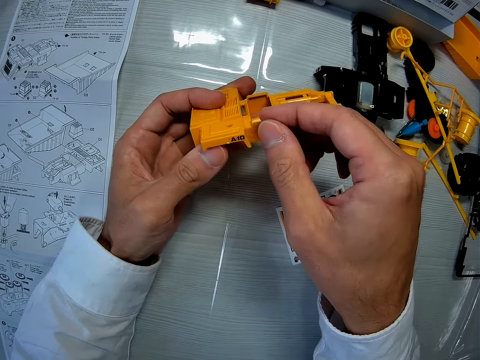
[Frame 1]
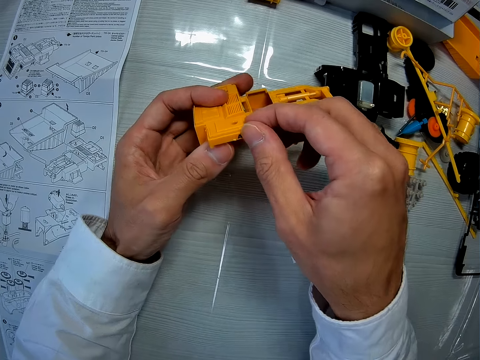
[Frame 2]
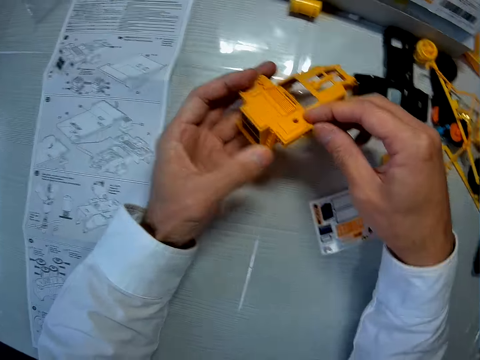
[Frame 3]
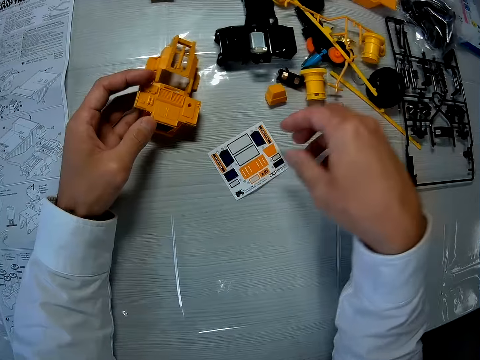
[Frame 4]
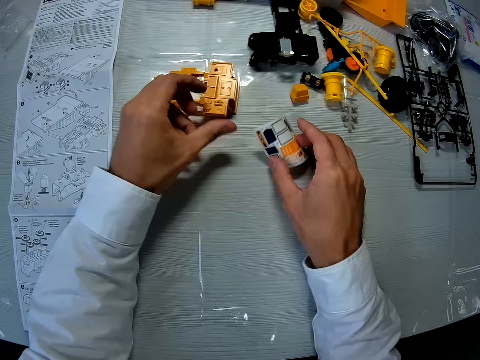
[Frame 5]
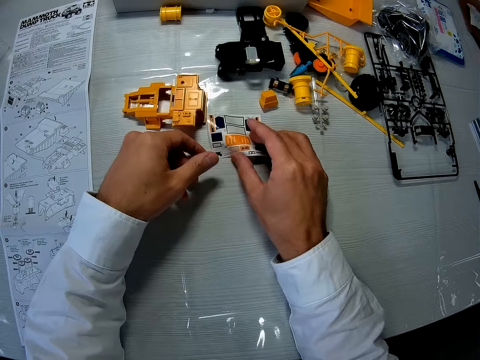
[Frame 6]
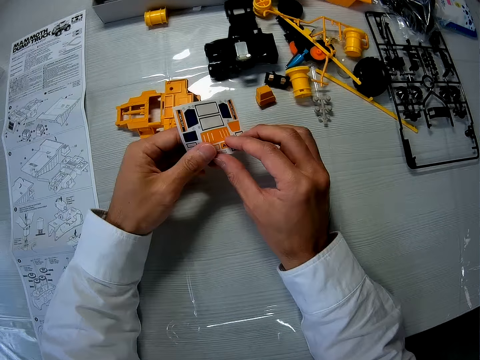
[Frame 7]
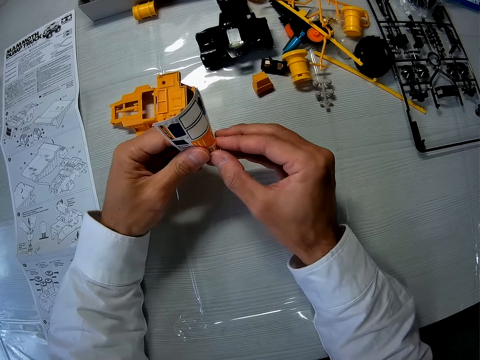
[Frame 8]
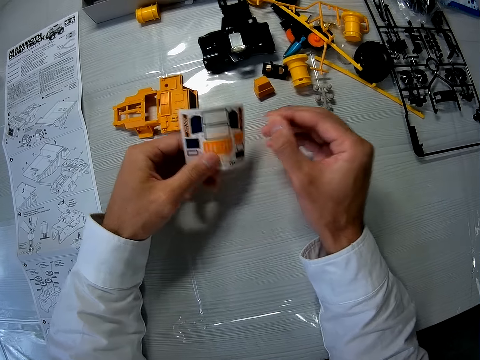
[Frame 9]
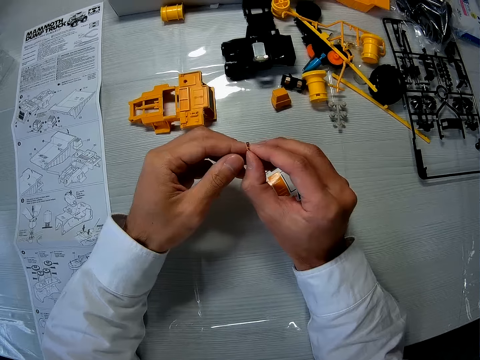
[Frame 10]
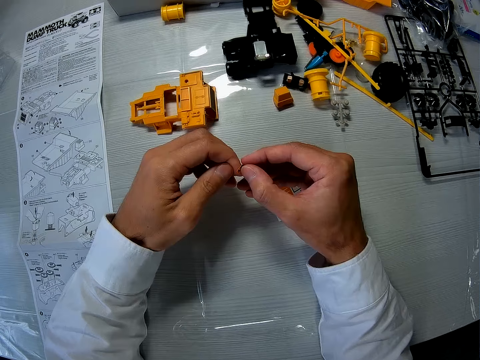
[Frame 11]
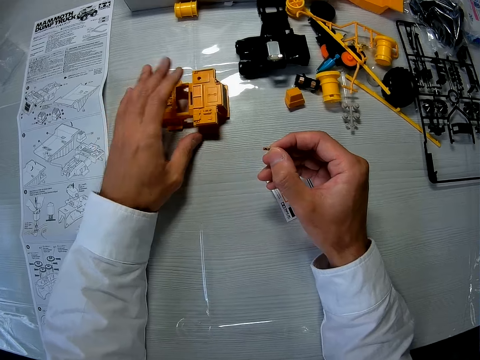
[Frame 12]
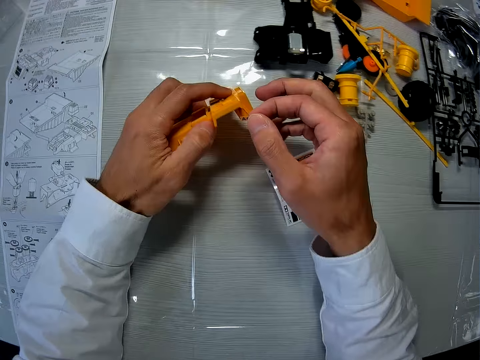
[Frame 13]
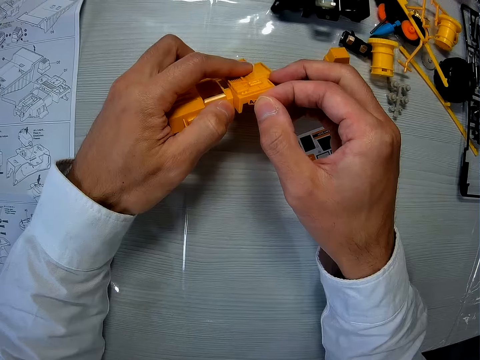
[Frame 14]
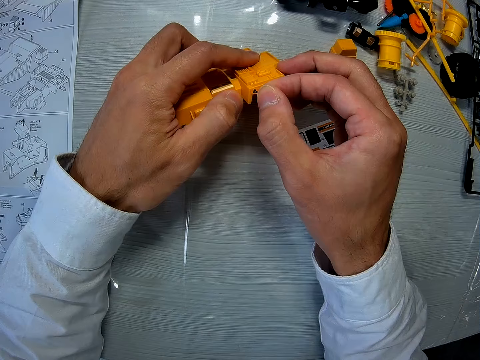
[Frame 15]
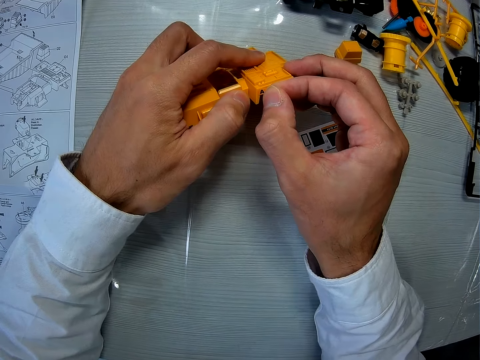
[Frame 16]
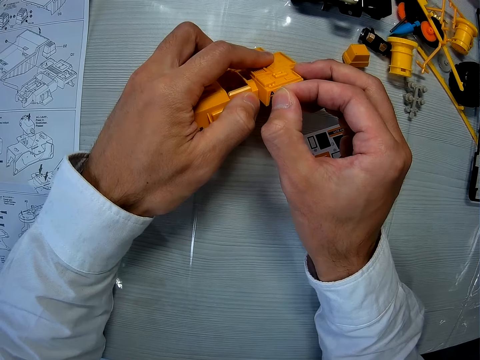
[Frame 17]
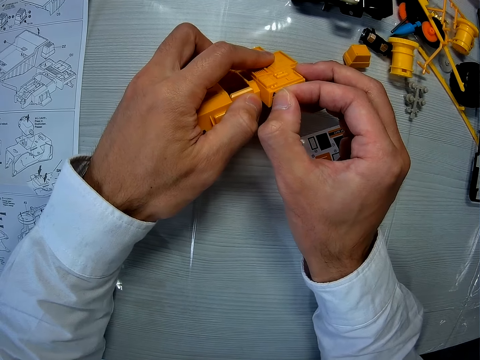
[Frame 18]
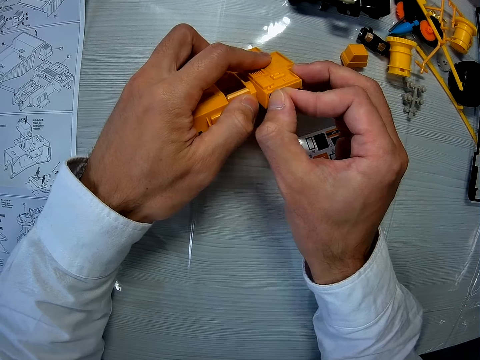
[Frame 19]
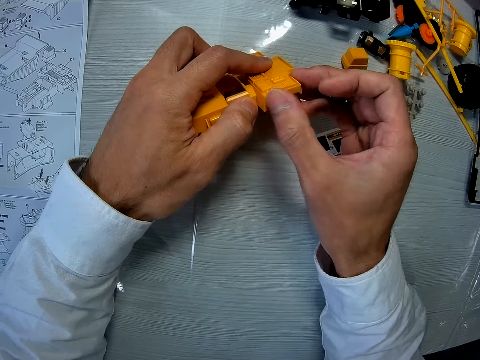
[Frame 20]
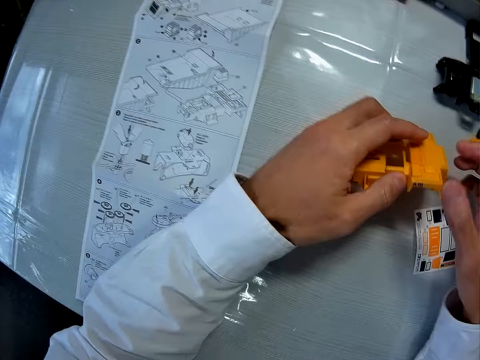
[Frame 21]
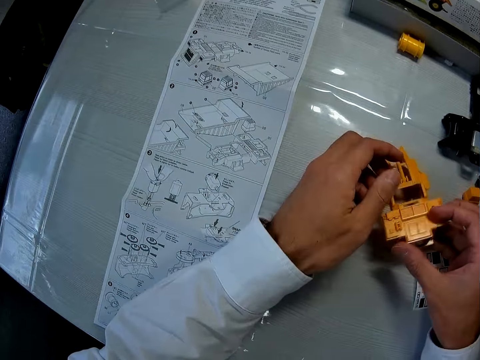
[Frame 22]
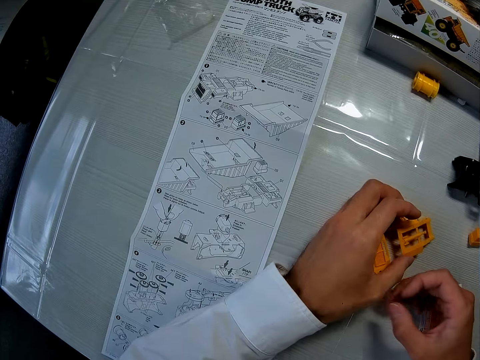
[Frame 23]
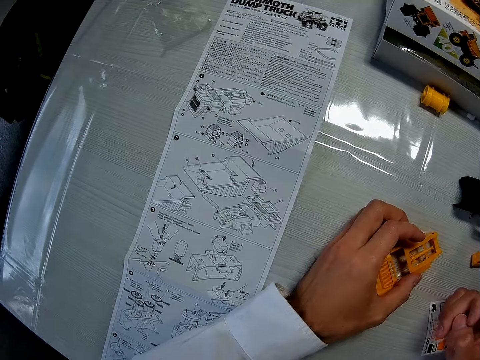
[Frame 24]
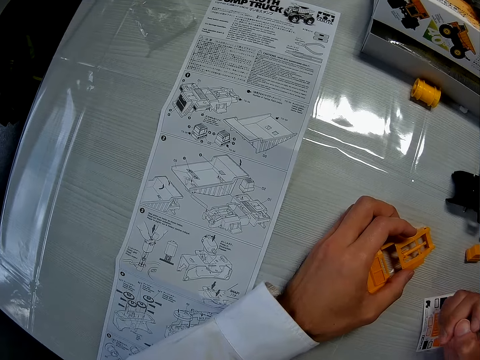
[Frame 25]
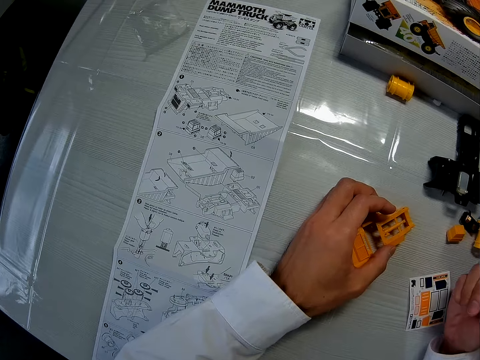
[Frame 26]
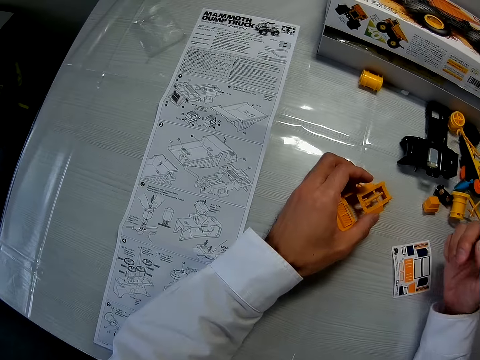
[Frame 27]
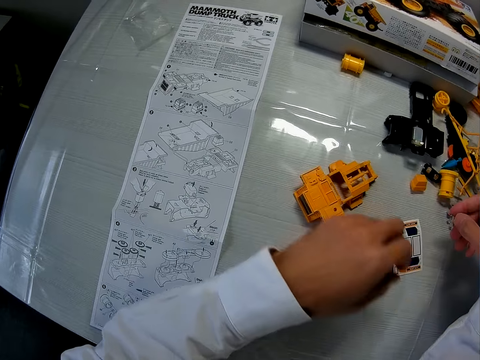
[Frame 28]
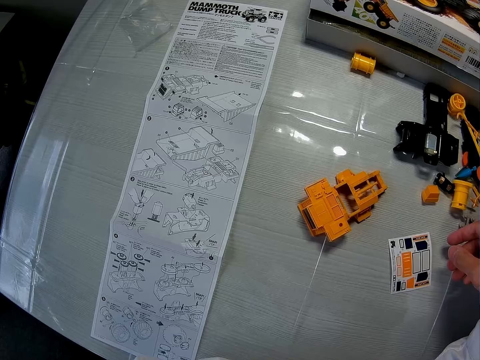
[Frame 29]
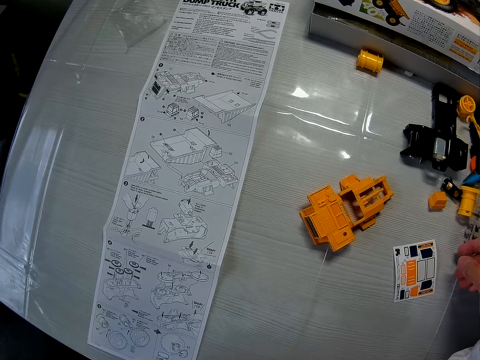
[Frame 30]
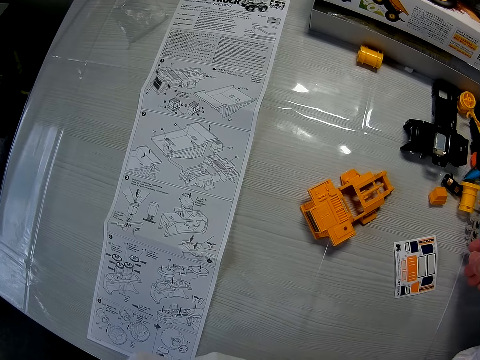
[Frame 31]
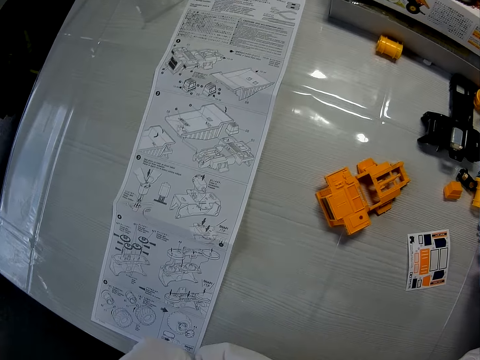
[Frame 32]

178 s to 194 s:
The camera wearer drops the part of the toy car on the table. He picks up the paper with stickers on the table with his right hand. He removes a sticker from the paper. He places the paper with stickers on the table. He picks the part of the toy car with his left hand. He places the sticker on the toy car's part. He drops the part of the toy car on the table.

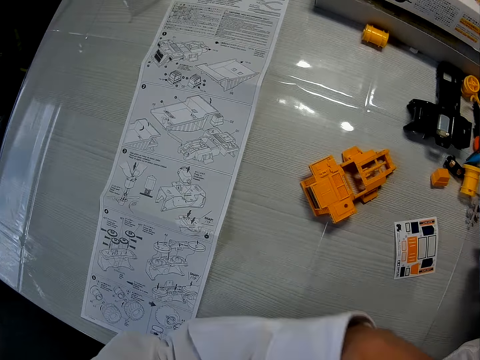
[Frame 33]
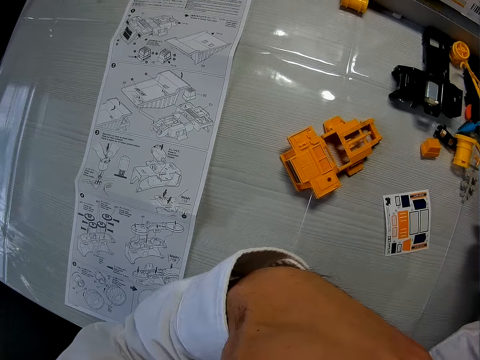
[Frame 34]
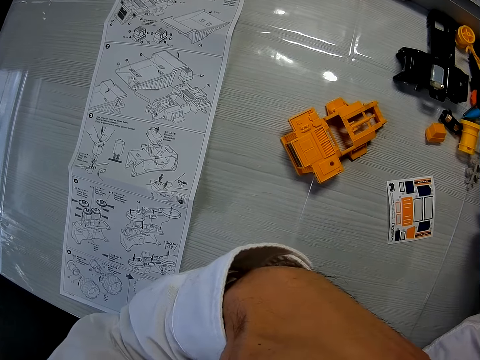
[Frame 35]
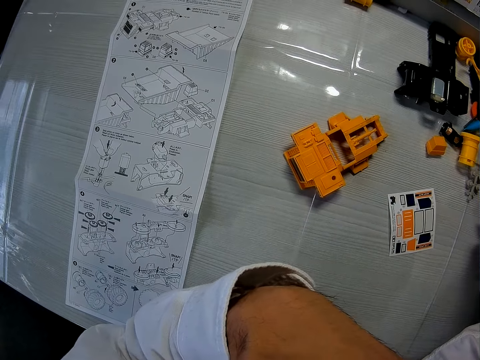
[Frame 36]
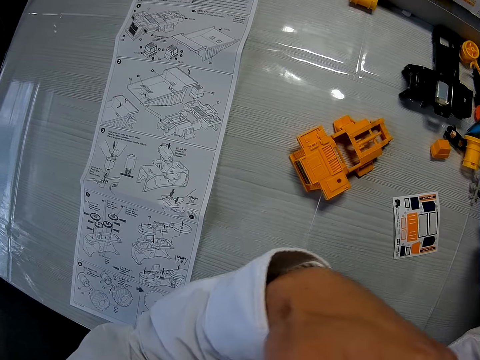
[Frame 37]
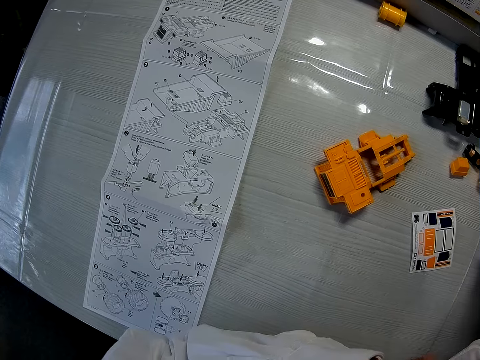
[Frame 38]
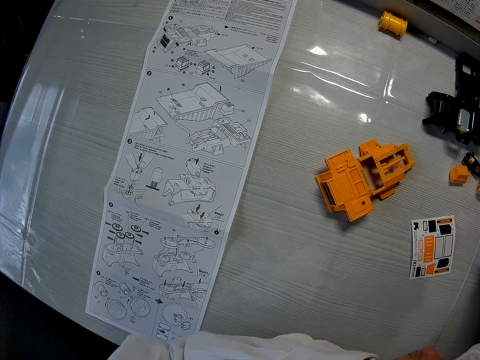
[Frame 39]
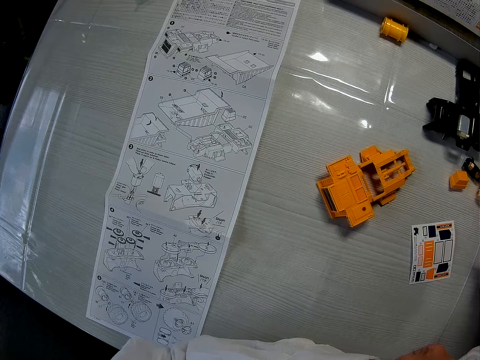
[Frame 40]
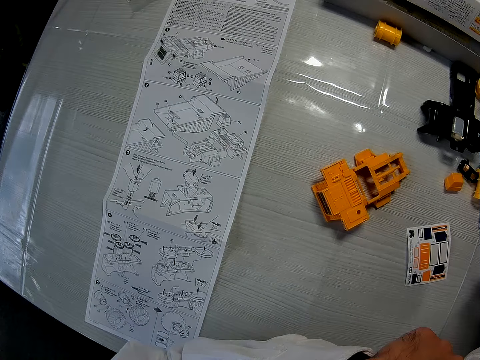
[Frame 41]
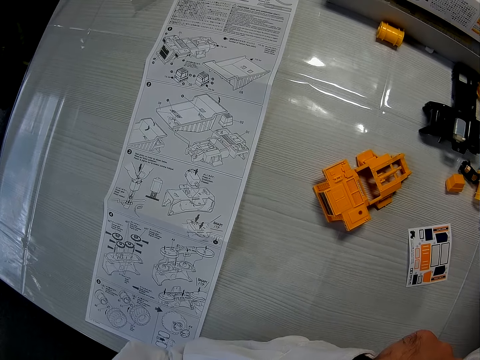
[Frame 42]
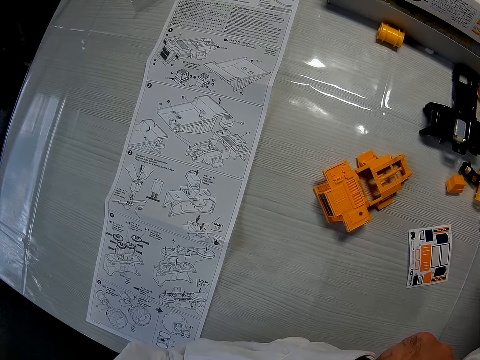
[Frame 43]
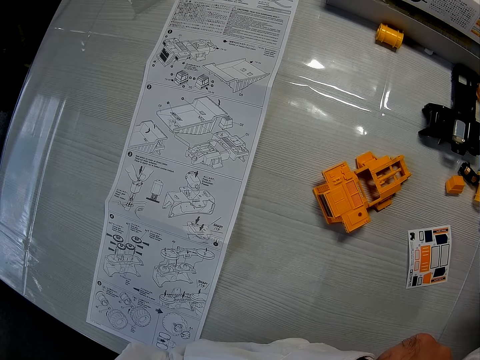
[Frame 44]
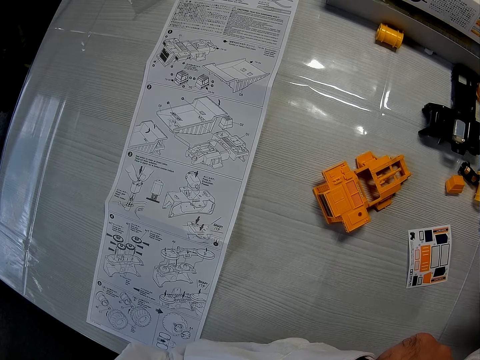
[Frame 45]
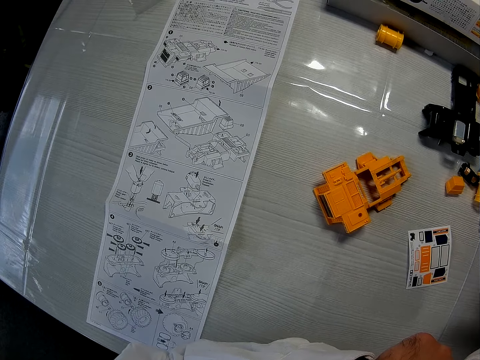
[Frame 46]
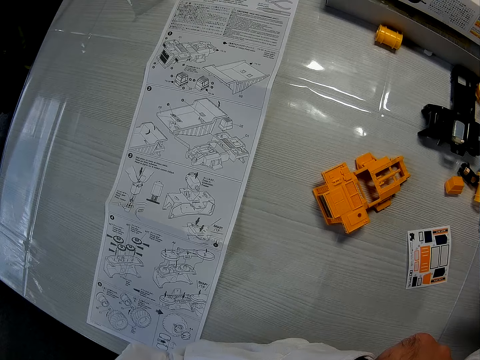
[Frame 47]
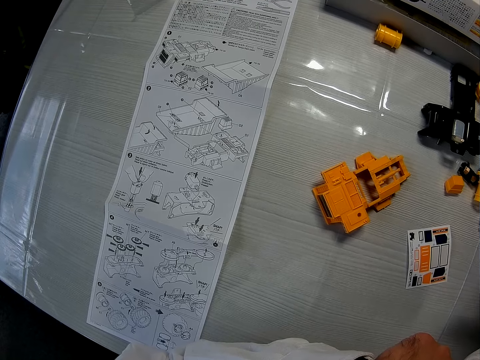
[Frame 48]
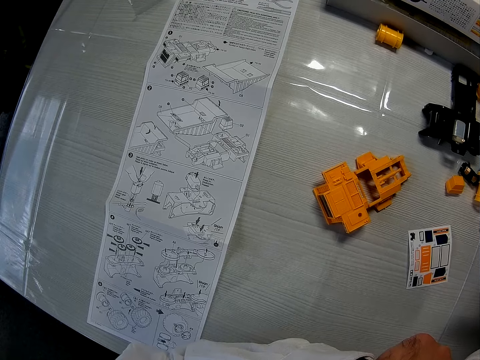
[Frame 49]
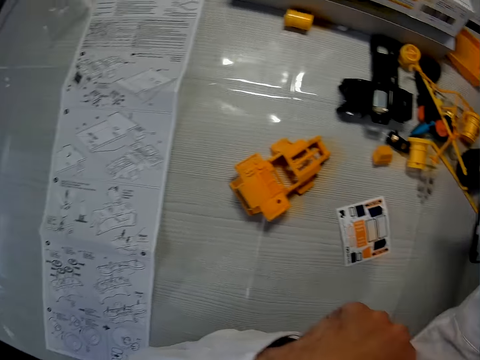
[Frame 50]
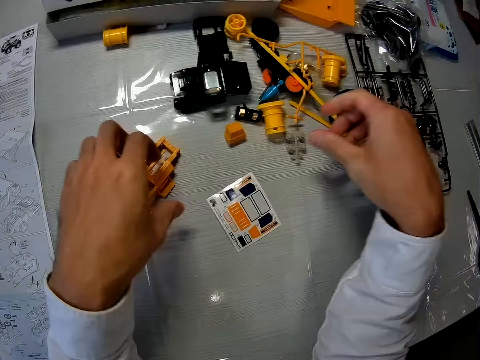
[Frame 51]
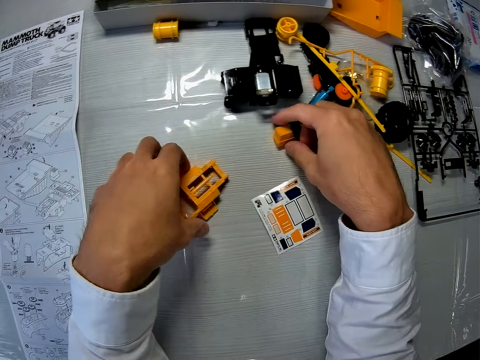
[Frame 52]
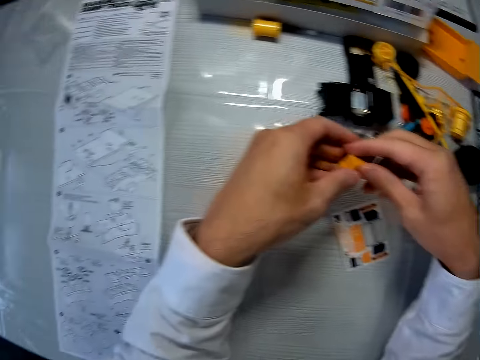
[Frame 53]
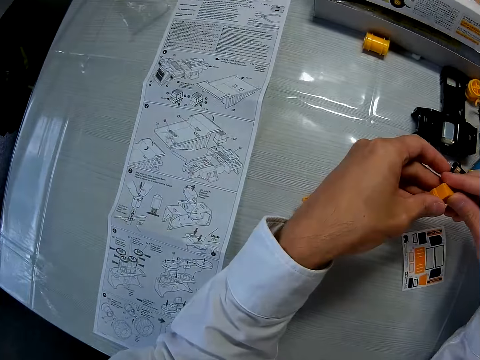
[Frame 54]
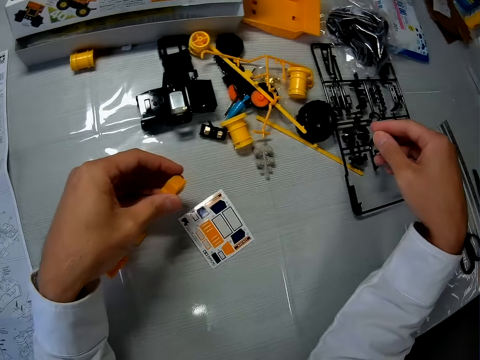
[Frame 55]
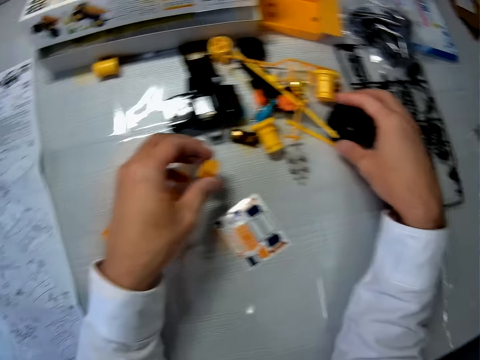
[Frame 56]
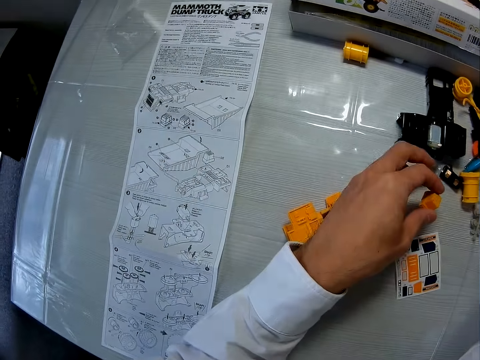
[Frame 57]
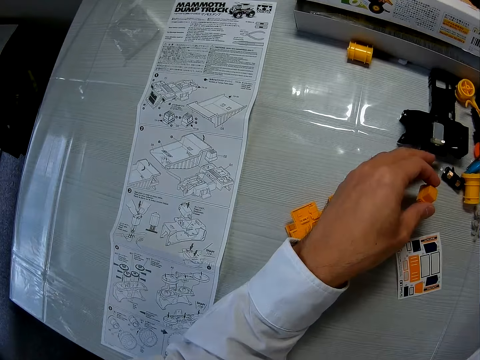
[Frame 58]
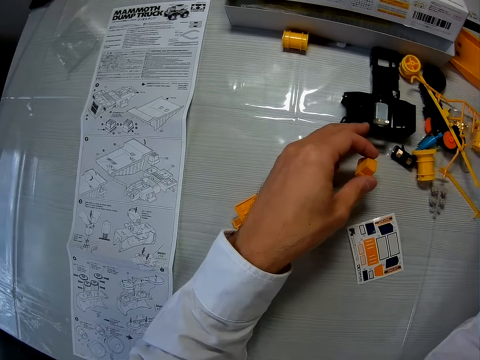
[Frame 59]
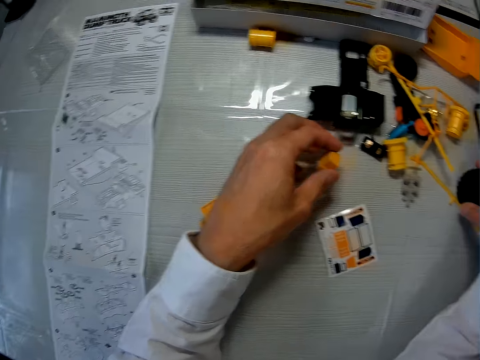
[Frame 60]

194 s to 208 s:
The camera wearer touches a plastic. They pick a plastic Lego cap on the table. They switch the toy car's part on the table. They touch a plastic tire on the table. They push a plastic.
